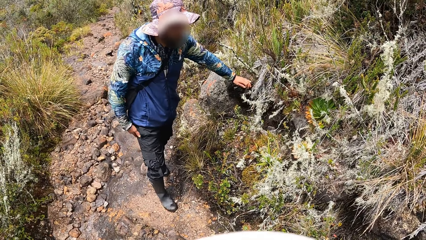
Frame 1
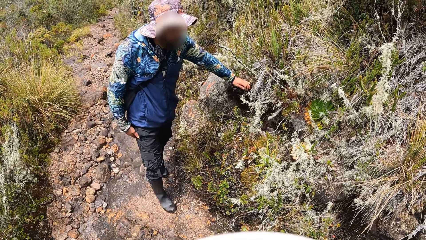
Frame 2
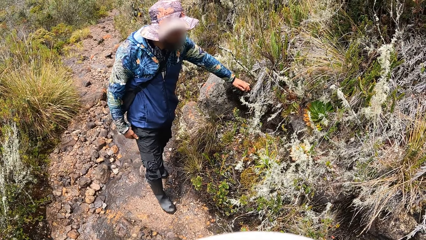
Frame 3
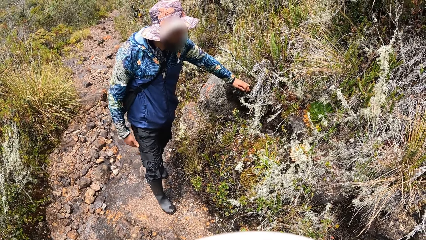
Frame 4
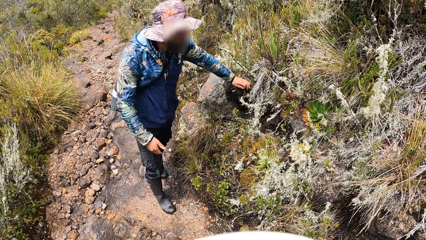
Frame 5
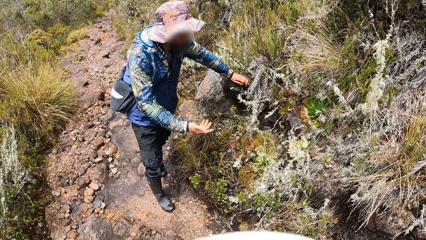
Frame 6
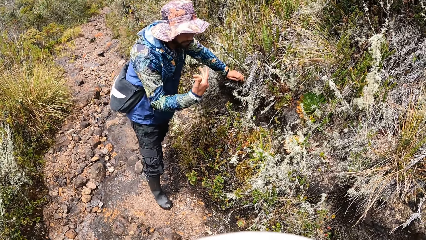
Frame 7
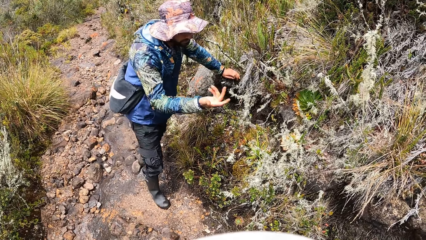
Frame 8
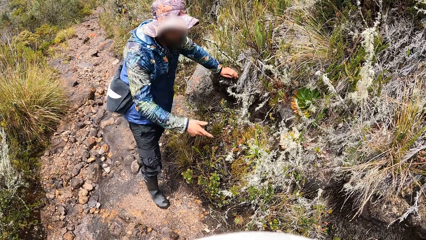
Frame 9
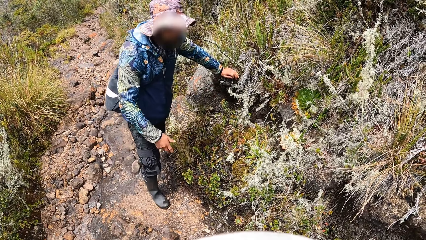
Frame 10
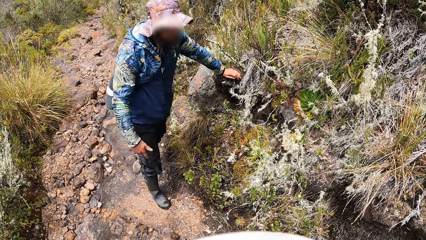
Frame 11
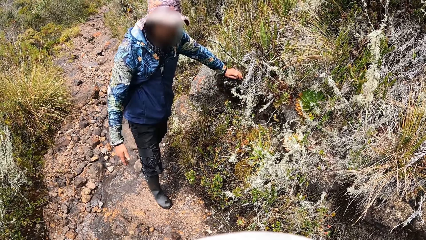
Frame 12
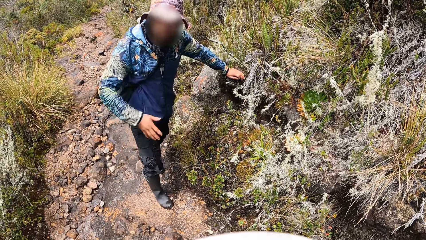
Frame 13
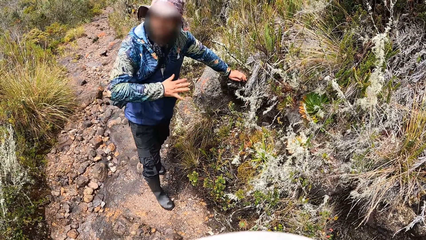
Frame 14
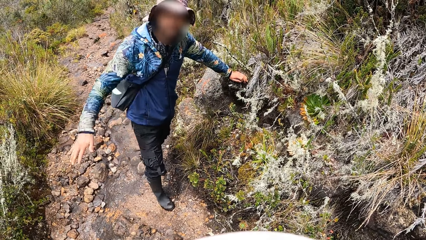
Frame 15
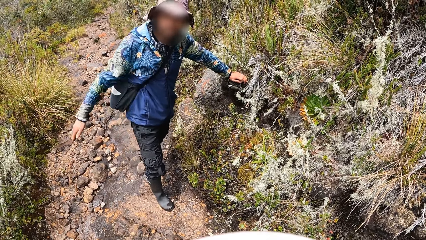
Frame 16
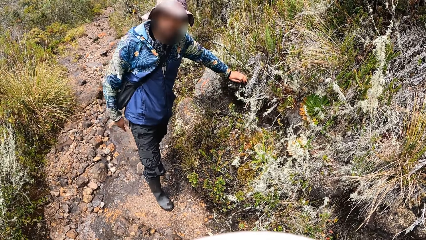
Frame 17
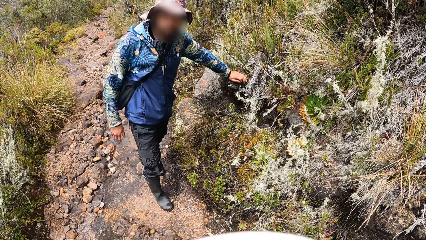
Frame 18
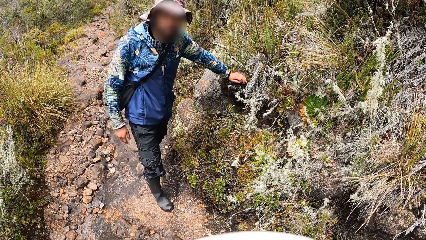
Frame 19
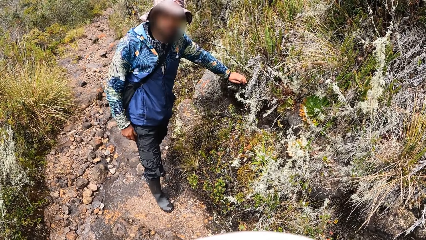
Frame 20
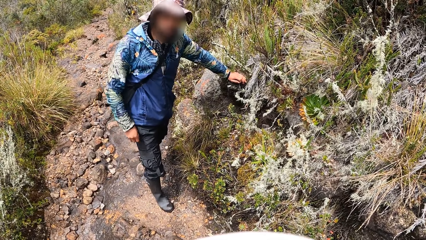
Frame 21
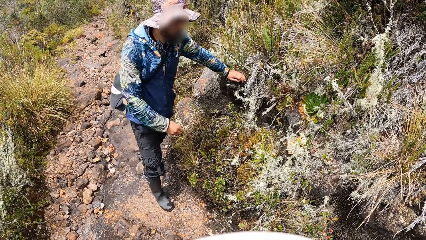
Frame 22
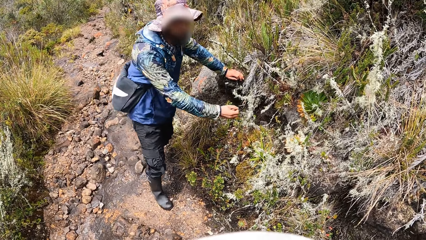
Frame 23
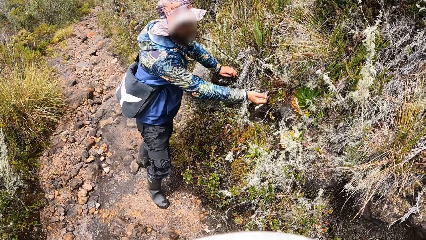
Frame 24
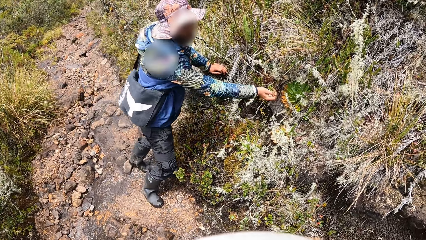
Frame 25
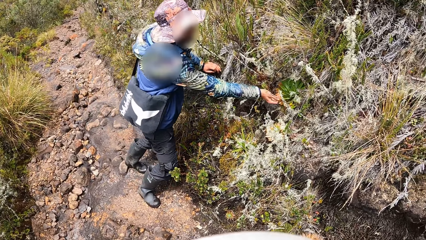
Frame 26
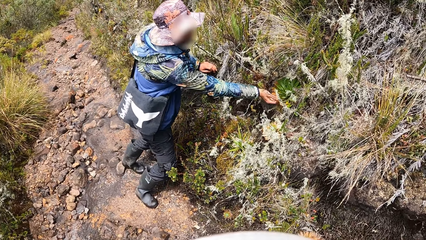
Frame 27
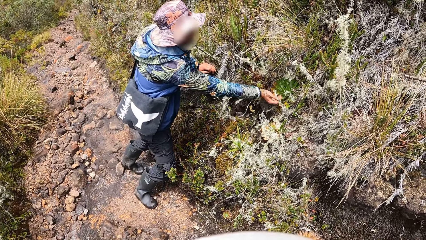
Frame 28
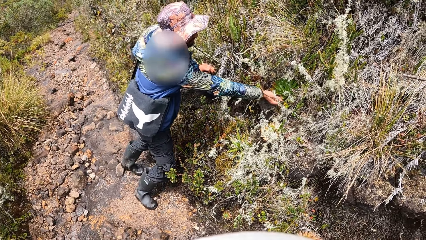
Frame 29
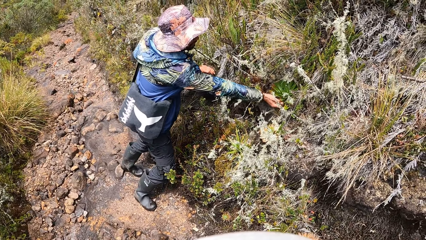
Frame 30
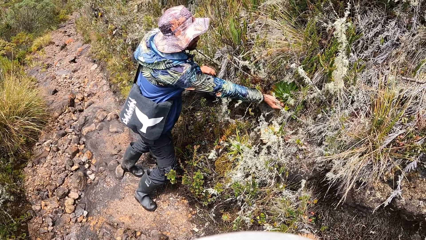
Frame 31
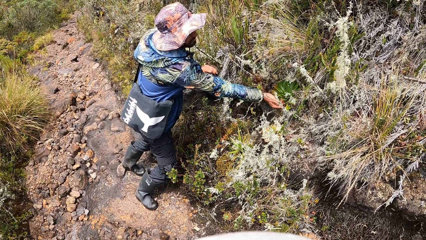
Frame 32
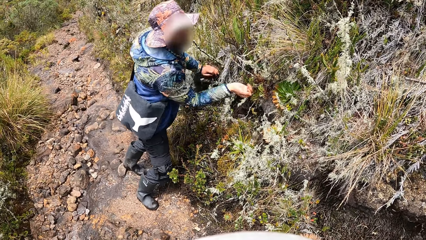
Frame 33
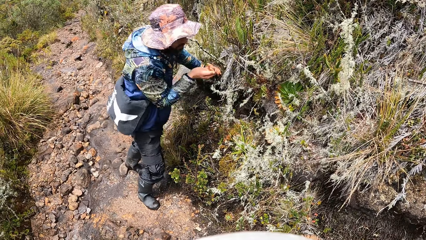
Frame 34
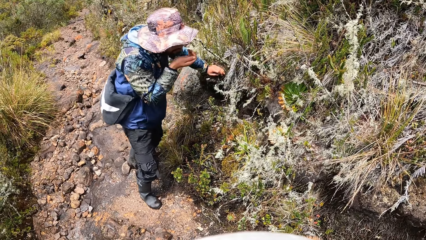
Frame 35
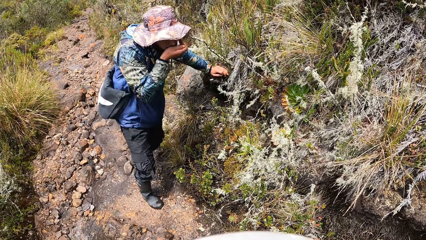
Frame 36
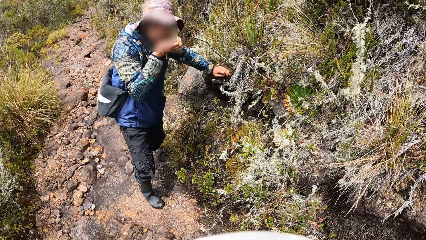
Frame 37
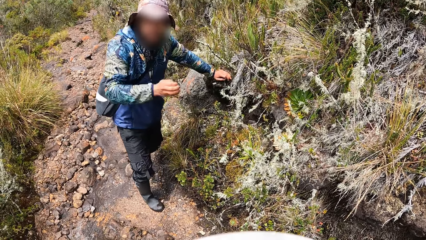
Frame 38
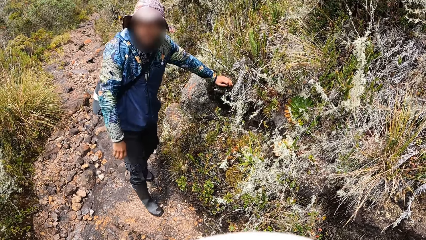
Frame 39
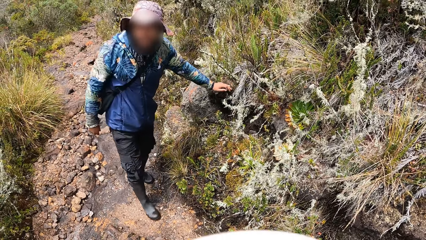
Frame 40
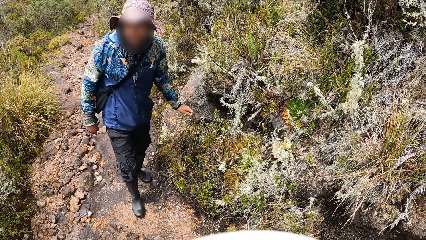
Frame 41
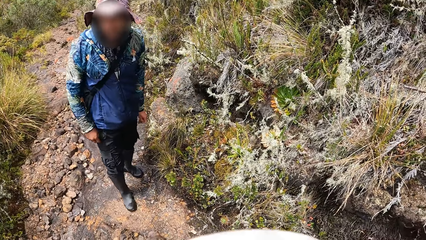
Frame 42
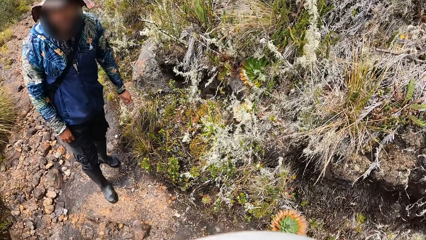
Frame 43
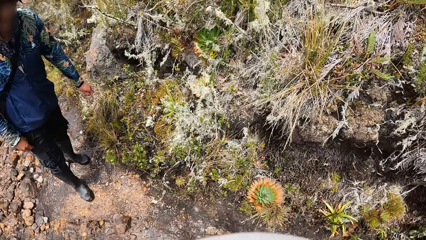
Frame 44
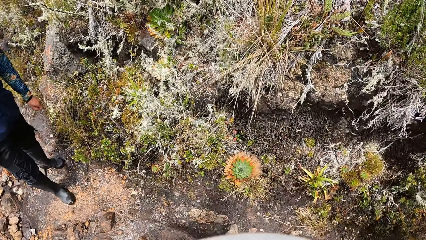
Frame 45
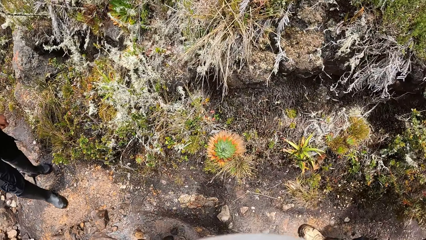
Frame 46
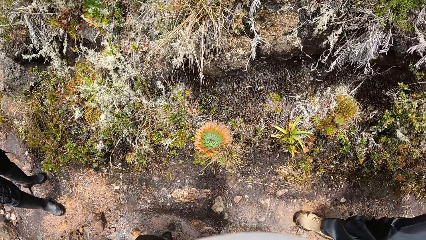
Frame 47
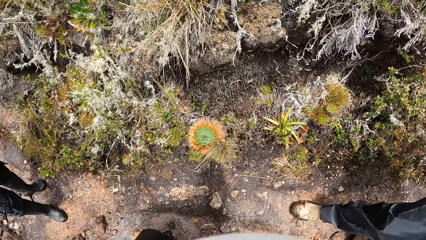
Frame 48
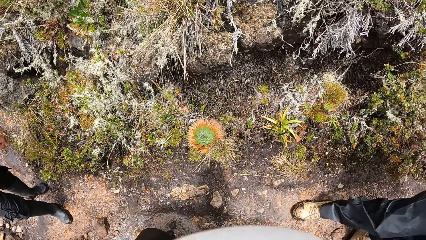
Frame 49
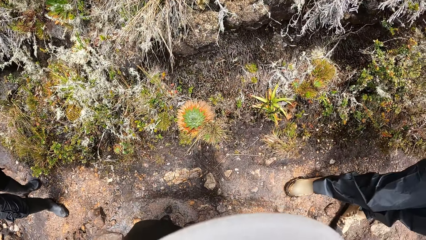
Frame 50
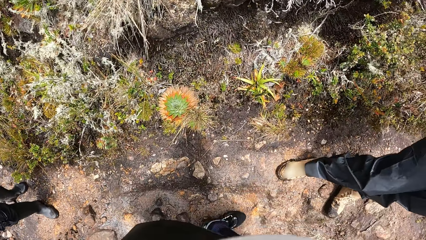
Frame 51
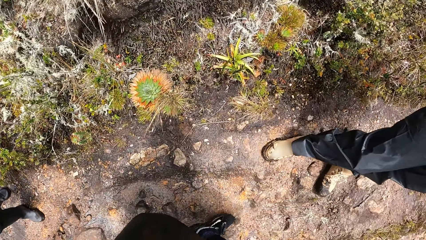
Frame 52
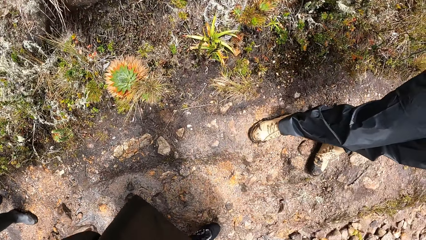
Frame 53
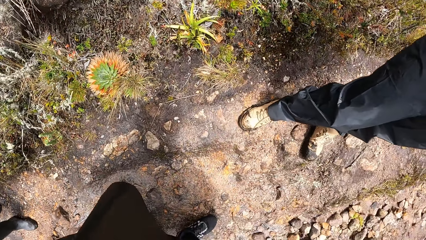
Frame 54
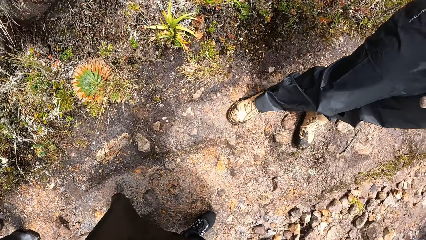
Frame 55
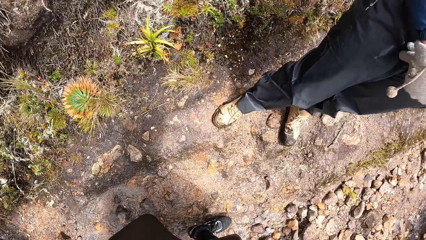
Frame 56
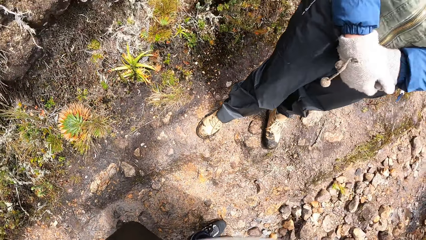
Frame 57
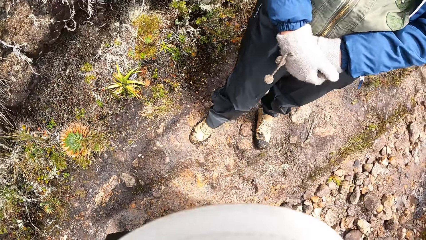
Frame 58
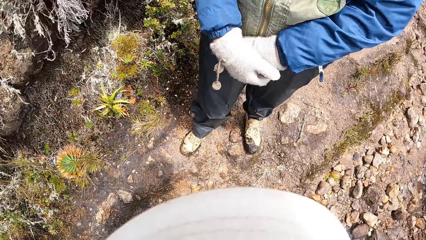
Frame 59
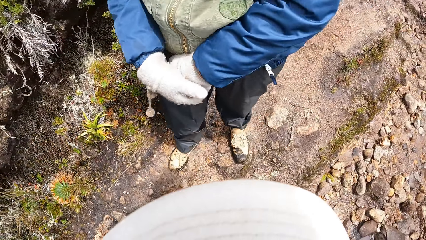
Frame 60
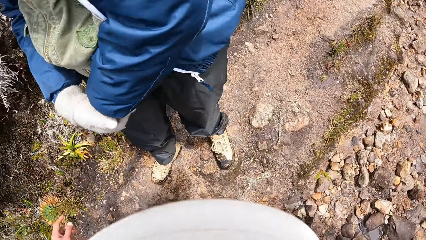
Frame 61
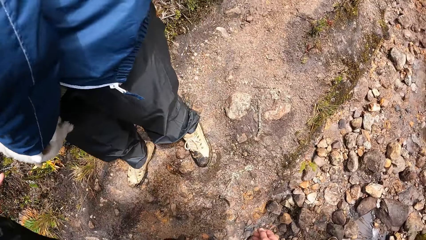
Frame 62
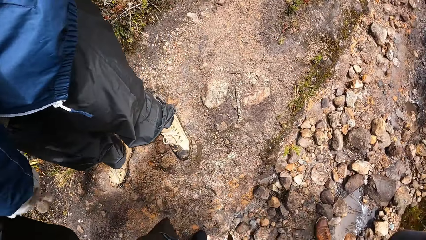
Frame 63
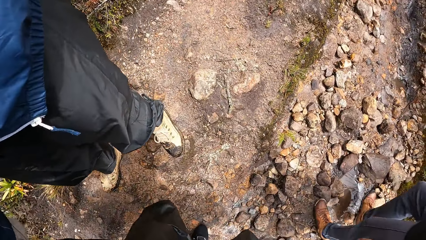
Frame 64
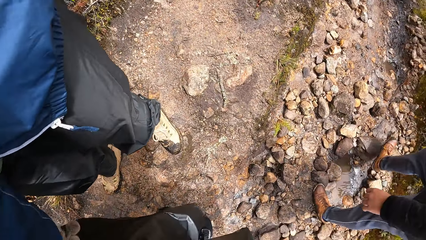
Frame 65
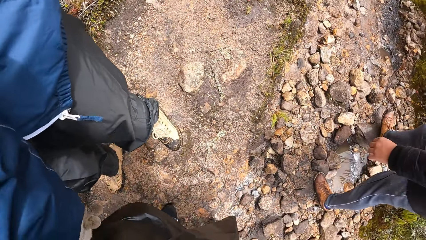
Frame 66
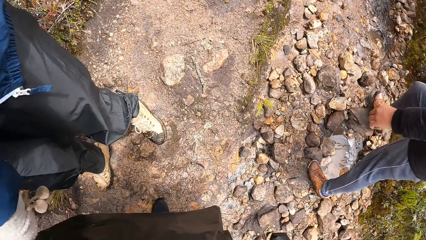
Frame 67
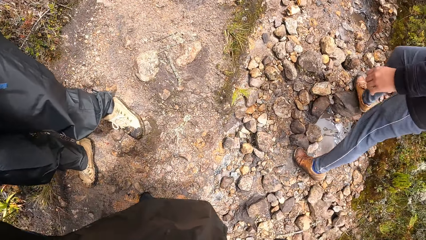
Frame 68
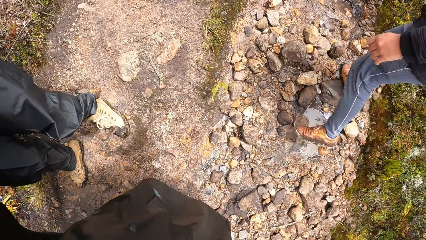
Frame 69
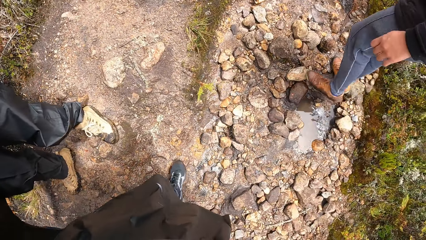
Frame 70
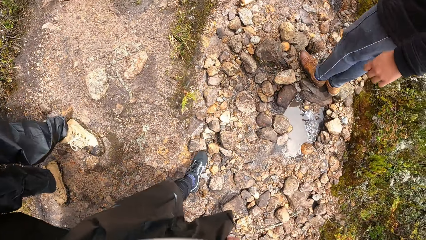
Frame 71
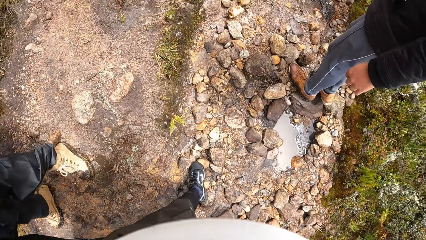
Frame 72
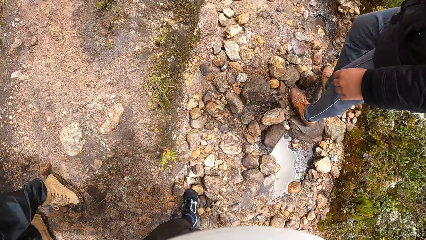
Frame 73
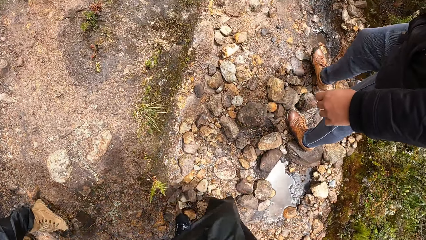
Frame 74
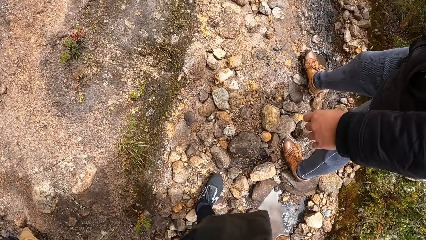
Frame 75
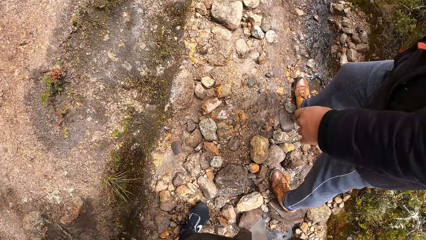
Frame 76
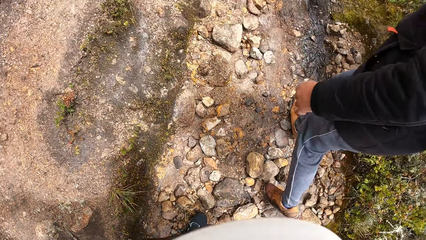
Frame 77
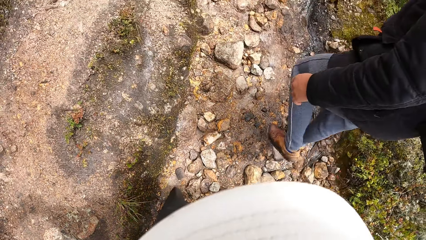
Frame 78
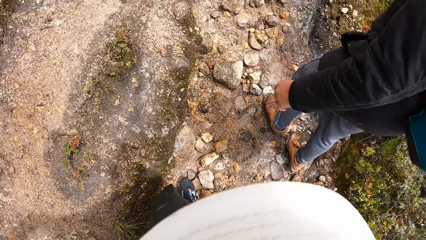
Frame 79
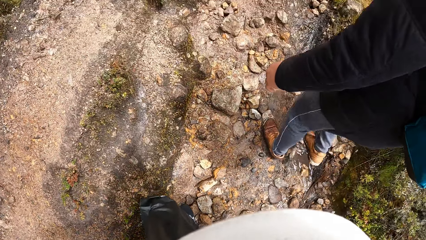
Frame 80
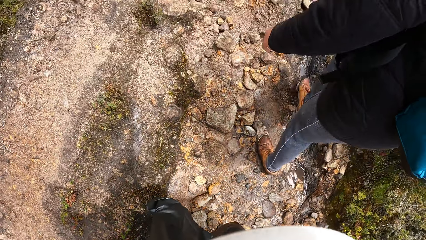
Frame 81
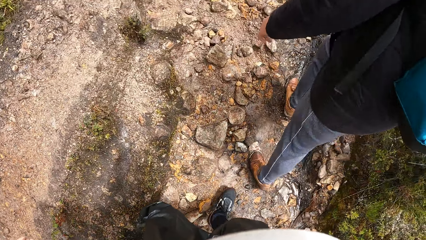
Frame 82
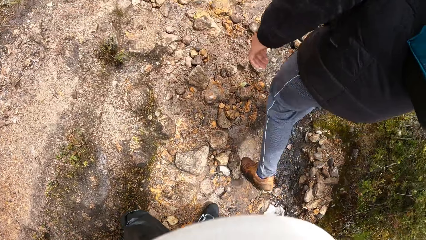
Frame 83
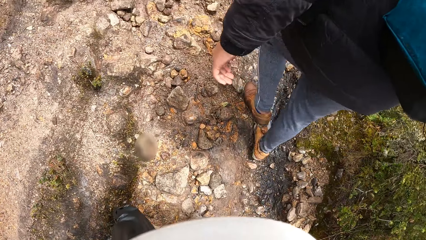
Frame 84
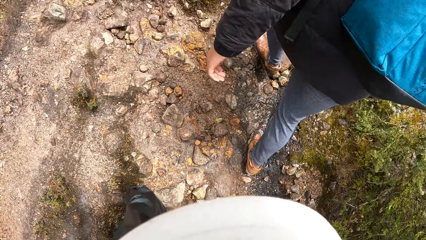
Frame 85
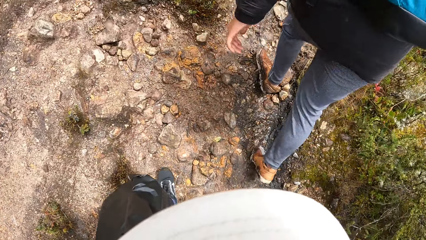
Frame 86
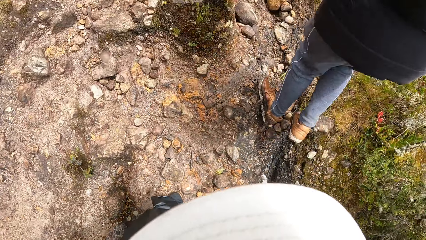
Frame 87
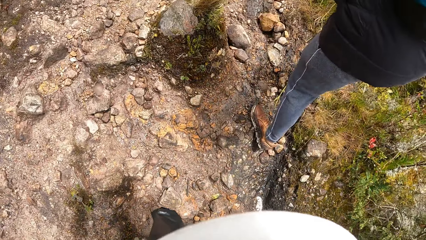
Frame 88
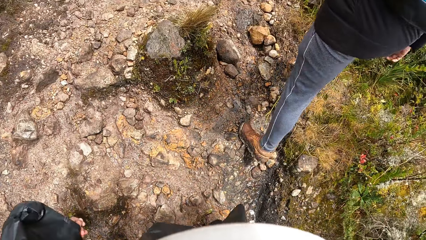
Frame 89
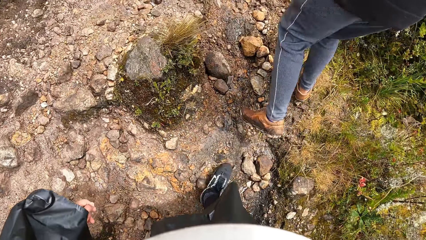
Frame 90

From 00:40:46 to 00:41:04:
The camera wearer looks around. The man touches the plant with his right hand. He touches his mouth with his right hand. He removes his left hand from a rock. Another man walks through a bushy hill. The camera wearer walks through the bushy hill.
